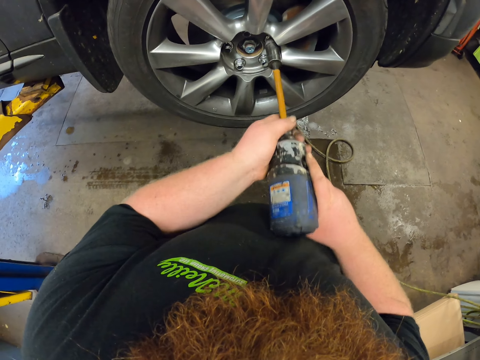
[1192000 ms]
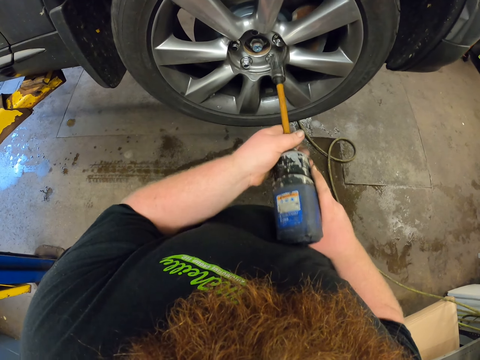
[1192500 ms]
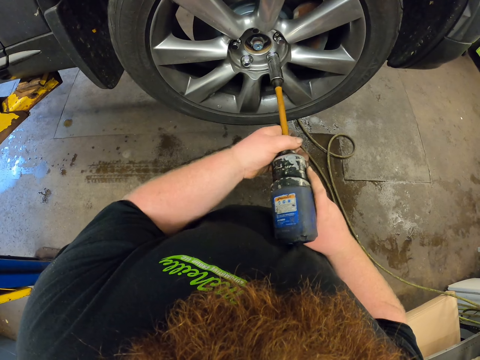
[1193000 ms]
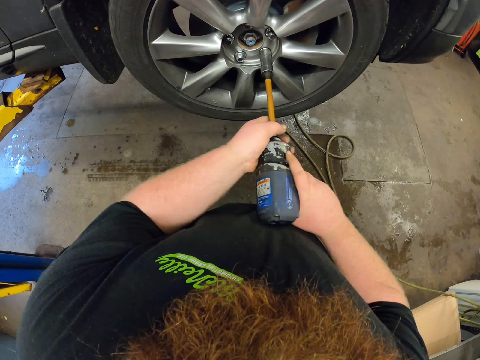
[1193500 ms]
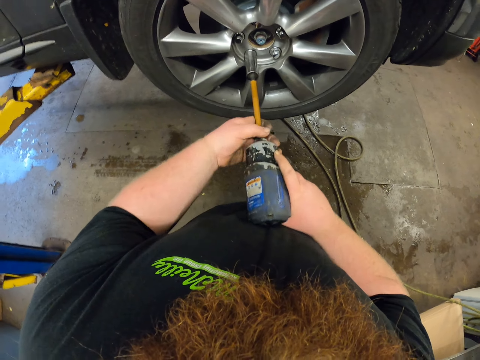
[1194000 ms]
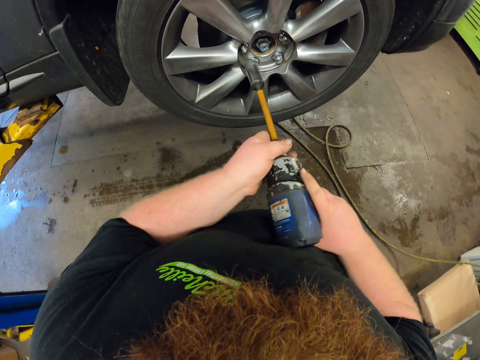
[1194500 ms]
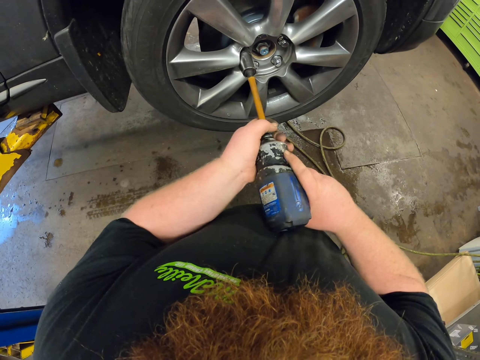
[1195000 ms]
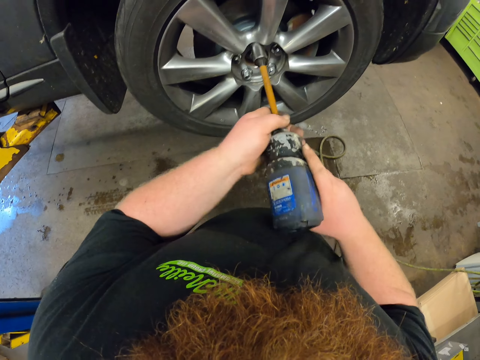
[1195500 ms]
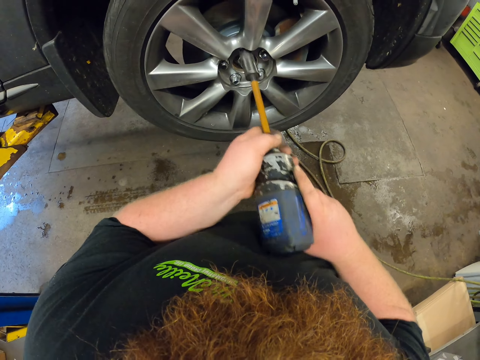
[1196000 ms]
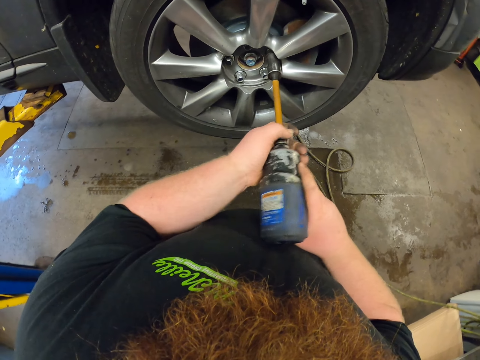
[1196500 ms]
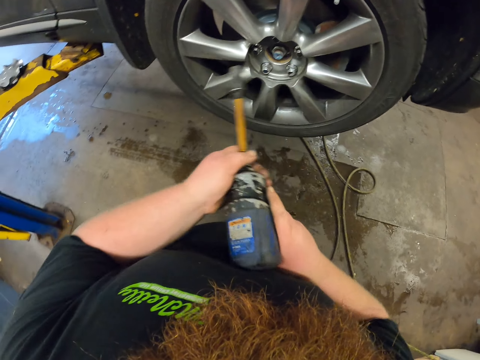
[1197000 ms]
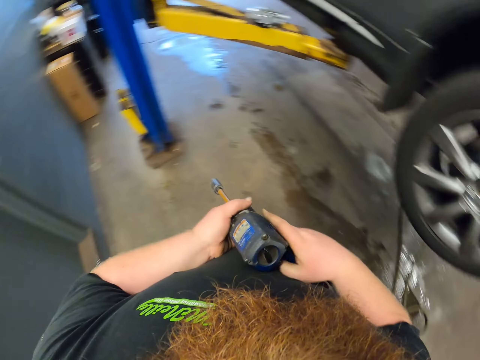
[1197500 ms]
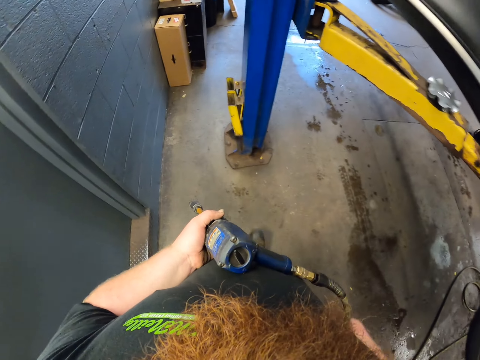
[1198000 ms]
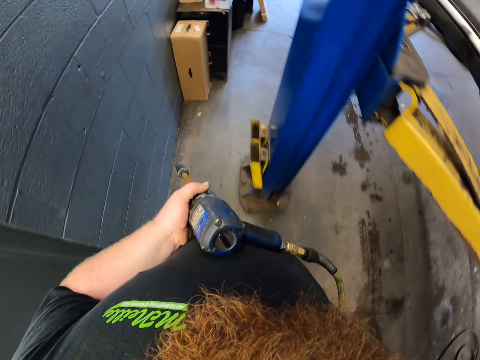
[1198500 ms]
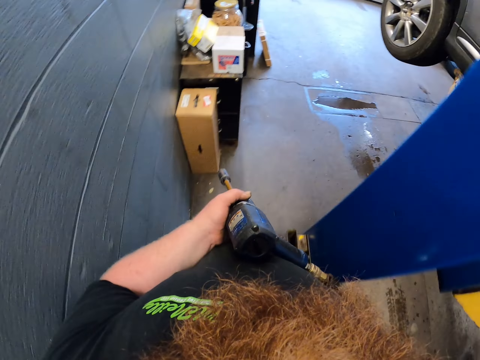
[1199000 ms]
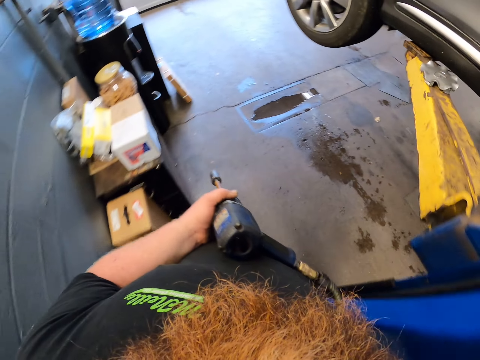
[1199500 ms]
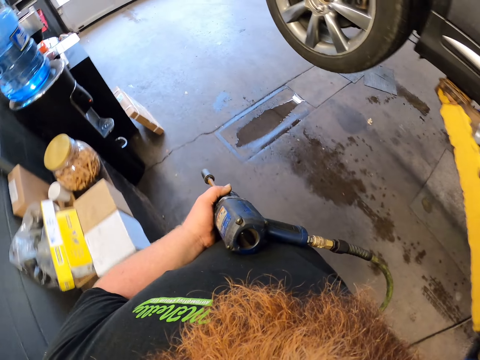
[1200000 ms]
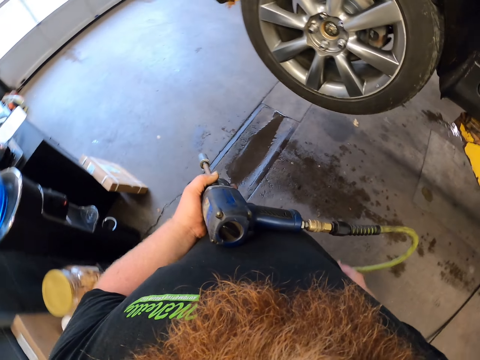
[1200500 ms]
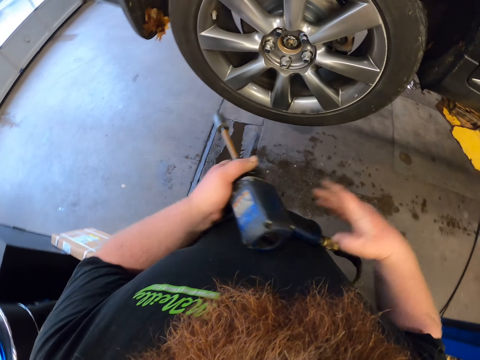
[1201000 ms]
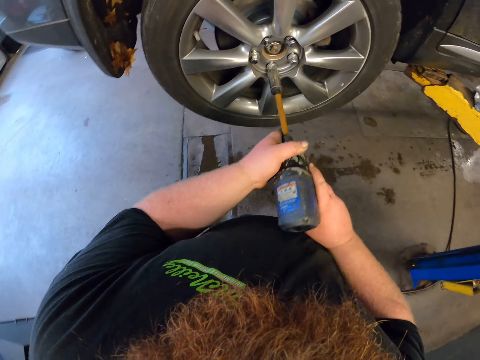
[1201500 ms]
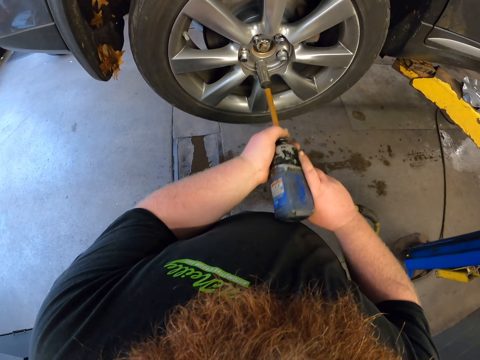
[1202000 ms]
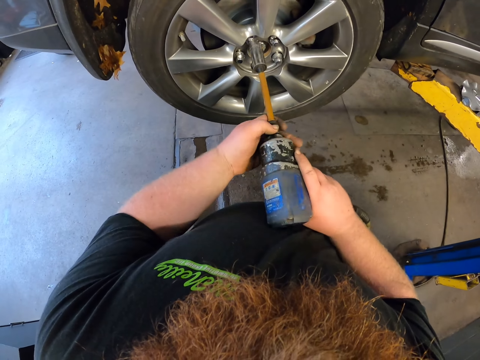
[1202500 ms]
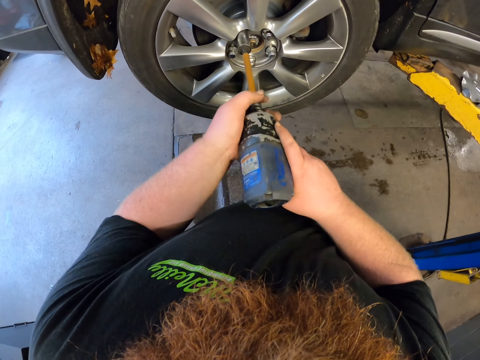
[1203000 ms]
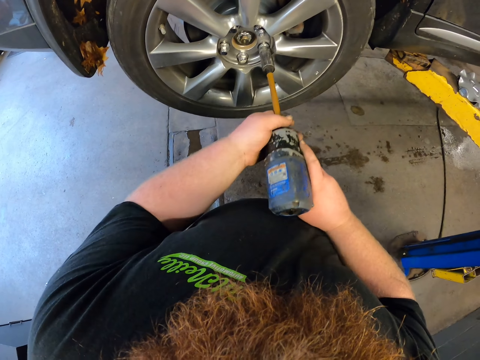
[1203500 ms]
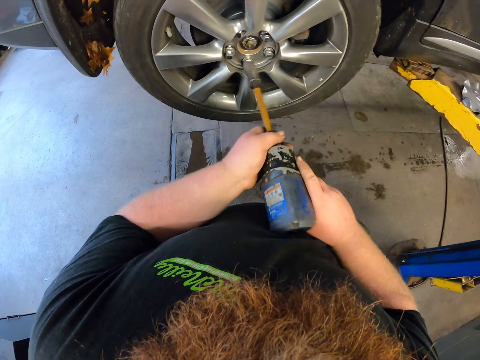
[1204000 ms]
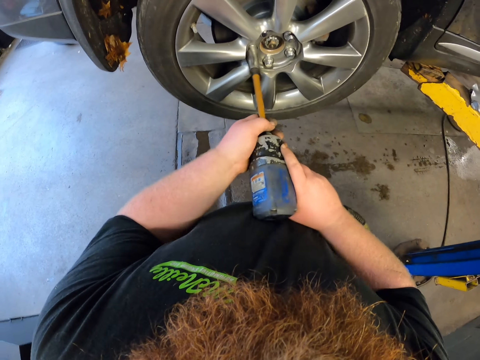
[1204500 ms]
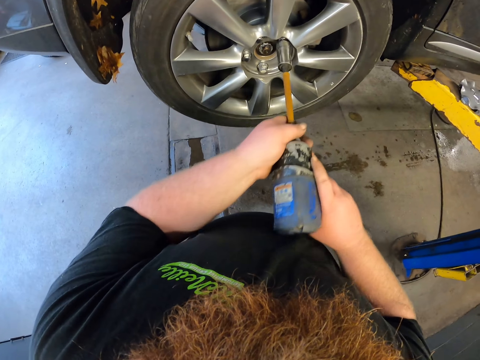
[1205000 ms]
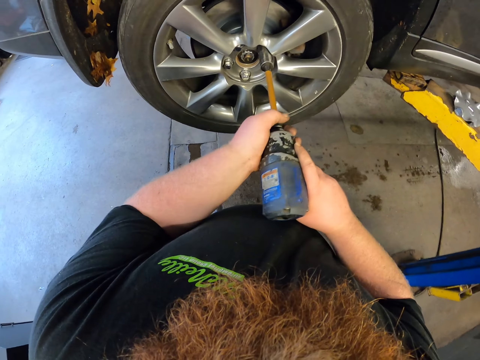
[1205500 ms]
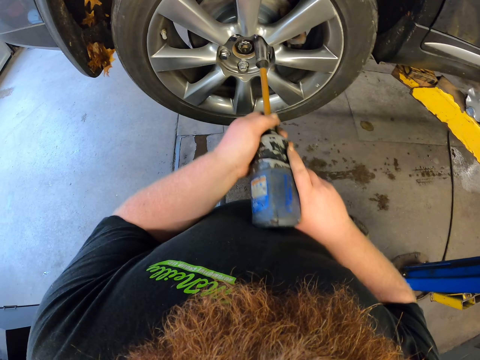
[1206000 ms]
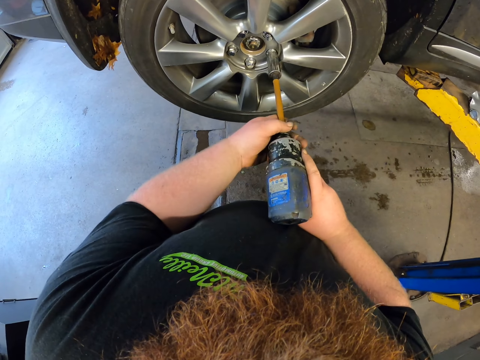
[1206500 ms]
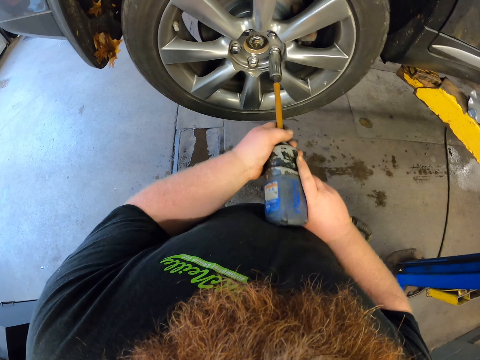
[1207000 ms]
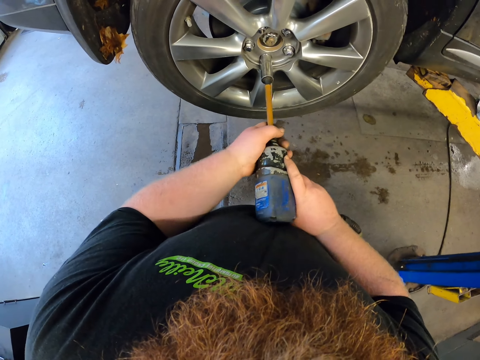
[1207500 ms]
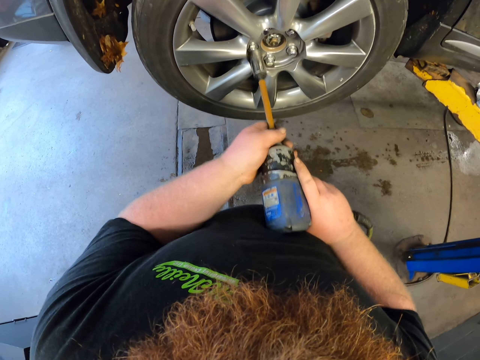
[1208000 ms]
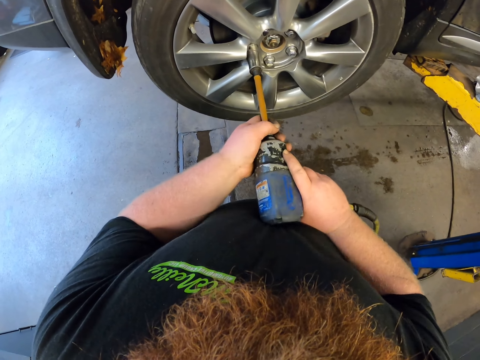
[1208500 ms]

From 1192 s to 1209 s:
The camera wearer tightens the bolt. They tighten the bolt repeatedly. They walk around the garage. They tighten the bolt or nut. They tighten the bolt repeatedly.

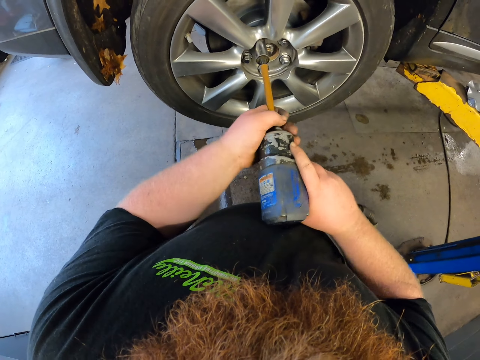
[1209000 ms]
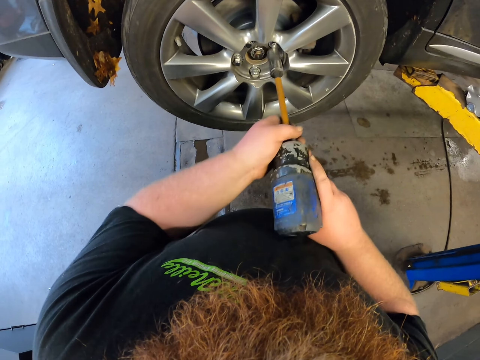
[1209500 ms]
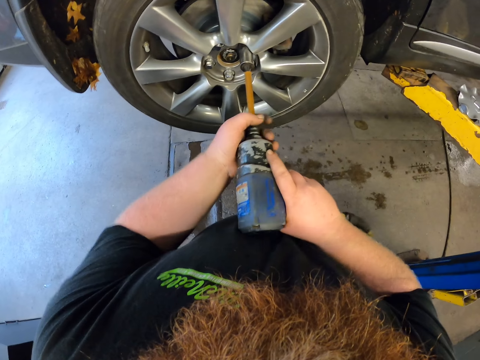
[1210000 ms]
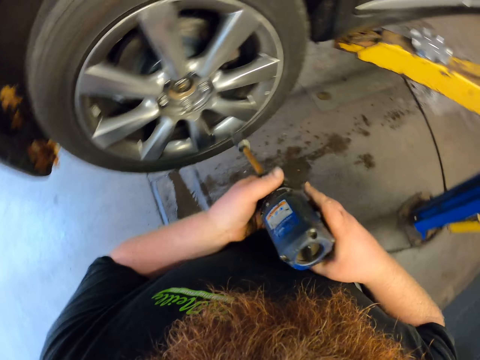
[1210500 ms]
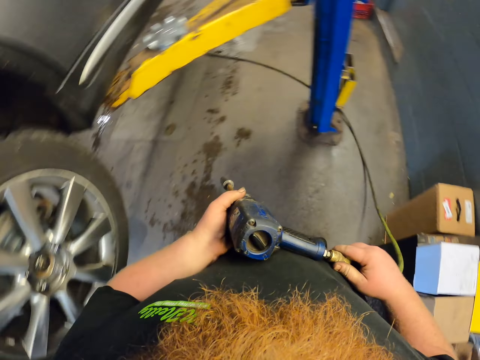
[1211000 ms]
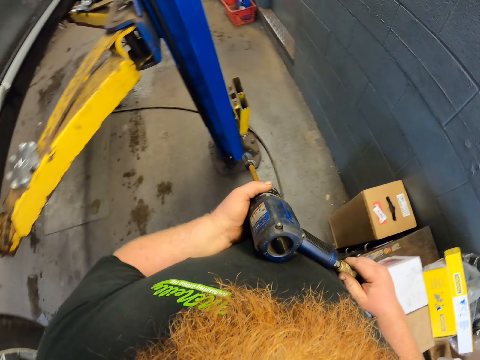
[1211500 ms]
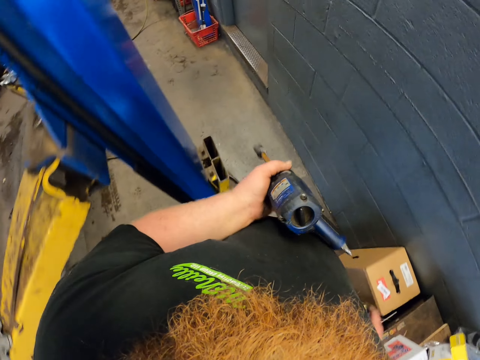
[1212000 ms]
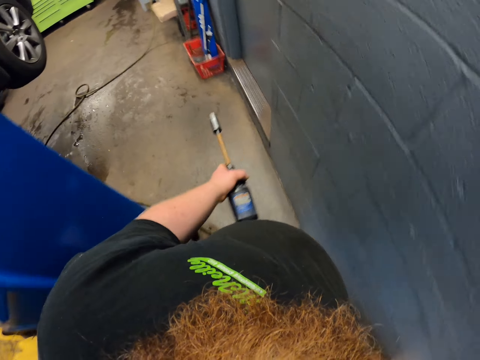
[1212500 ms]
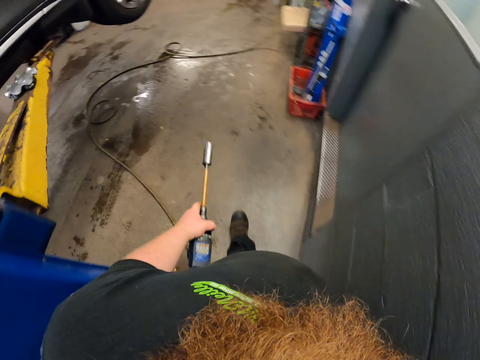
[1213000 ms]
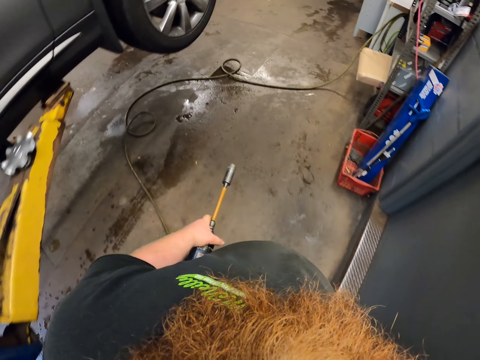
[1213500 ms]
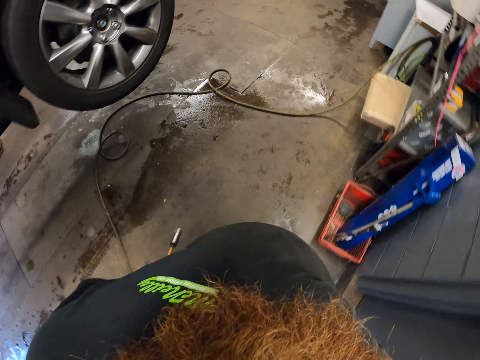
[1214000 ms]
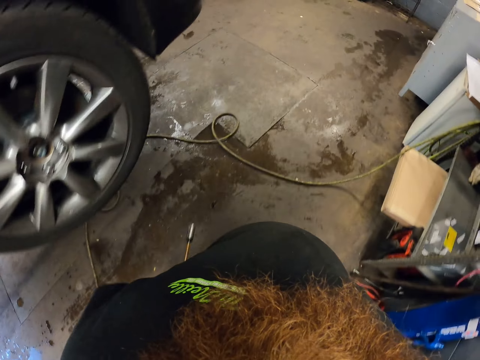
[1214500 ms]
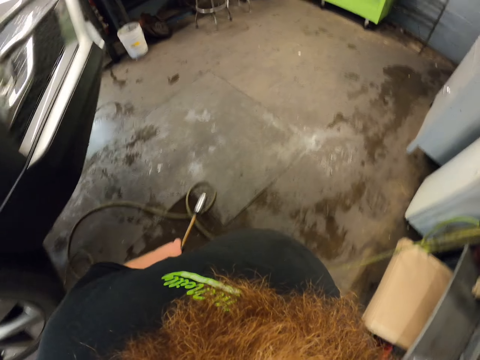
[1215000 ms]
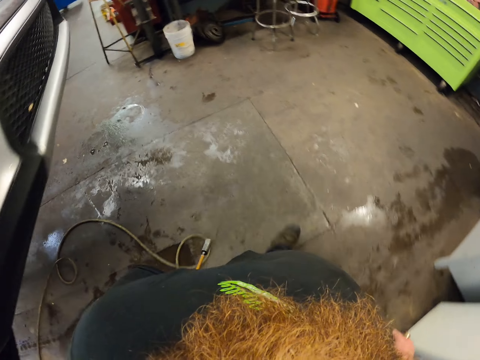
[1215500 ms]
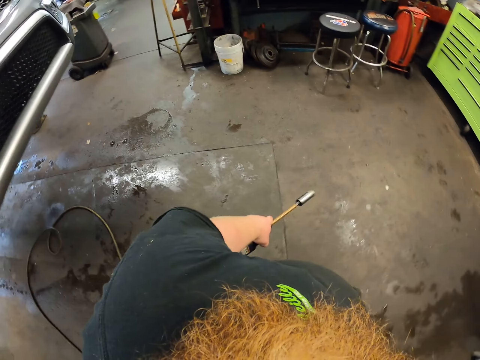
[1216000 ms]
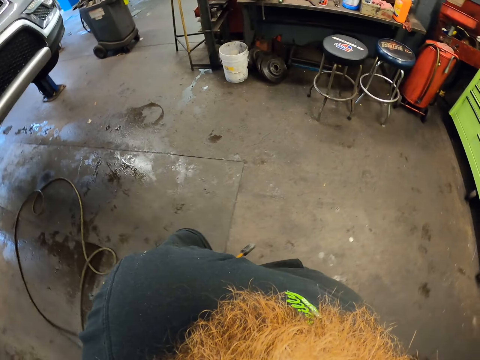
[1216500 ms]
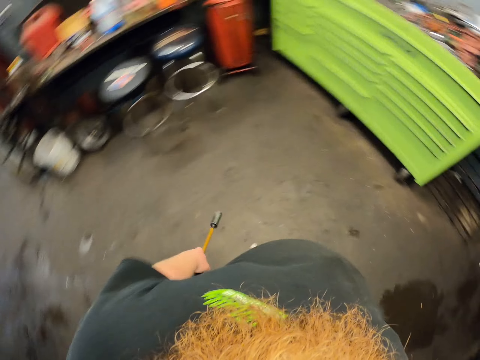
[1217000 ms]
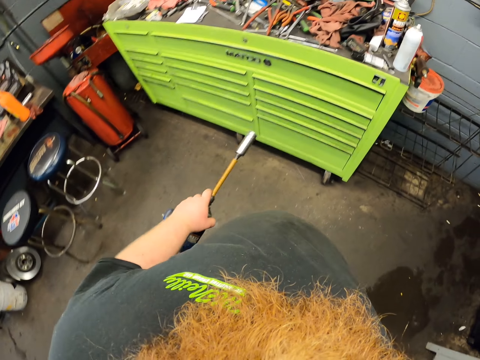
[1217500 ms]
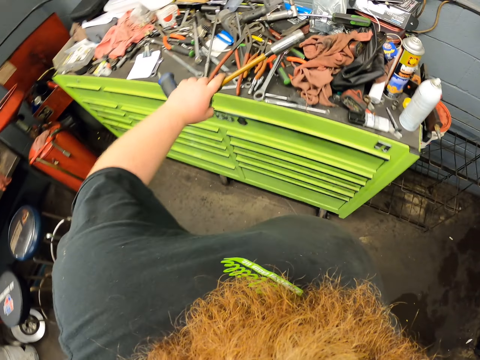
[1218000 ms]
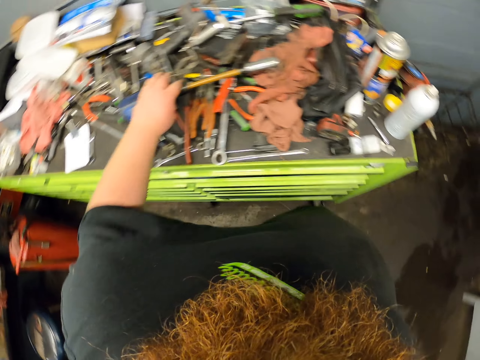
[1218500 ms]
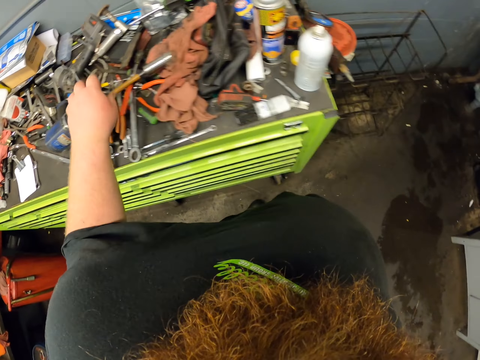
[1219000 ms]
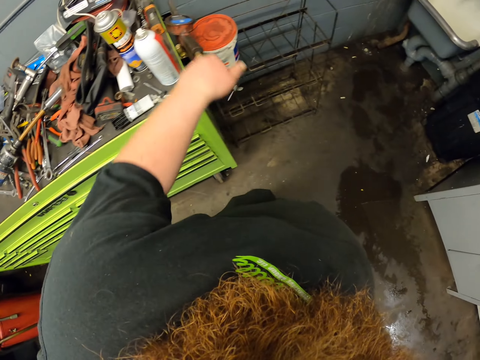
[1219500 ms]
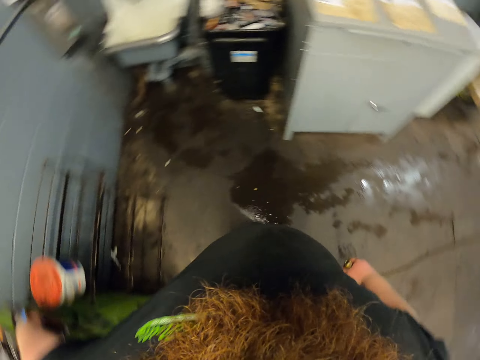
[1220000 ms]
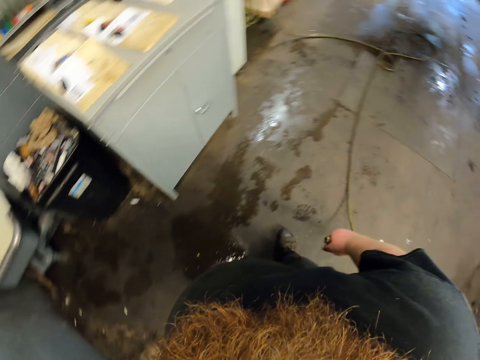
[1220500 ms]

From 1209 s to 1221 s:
The camera wearer tightens the bolt. They tighten the bolt again. They walk around the garage. They put the wrench on the counter and pick up the tire inflator.
